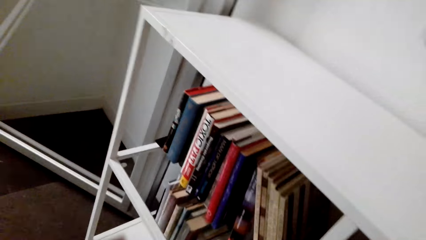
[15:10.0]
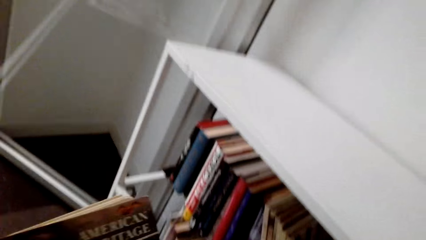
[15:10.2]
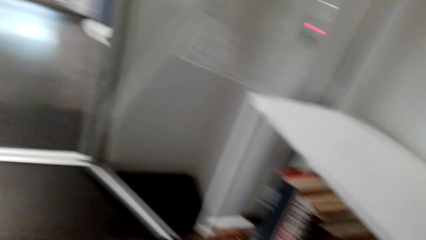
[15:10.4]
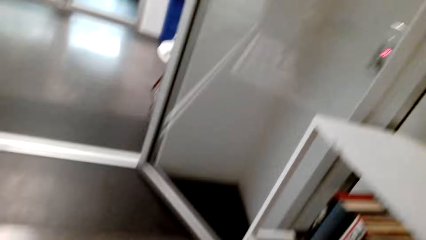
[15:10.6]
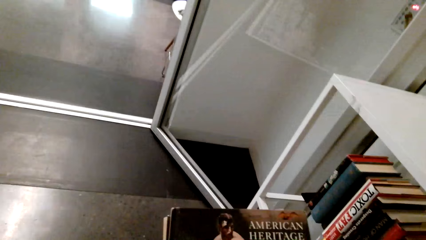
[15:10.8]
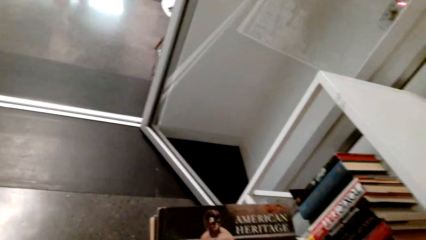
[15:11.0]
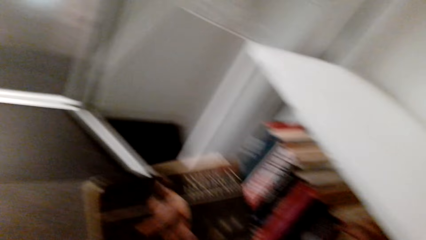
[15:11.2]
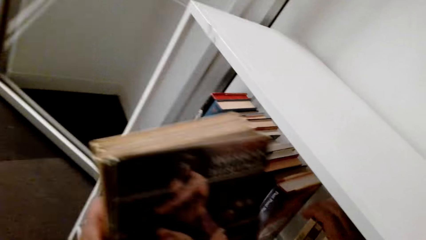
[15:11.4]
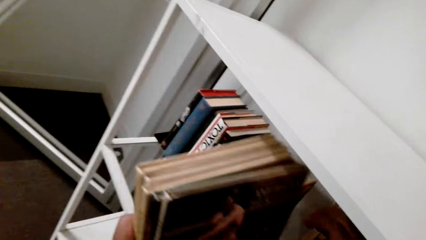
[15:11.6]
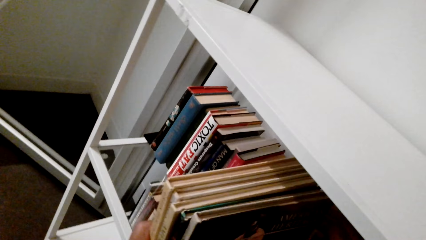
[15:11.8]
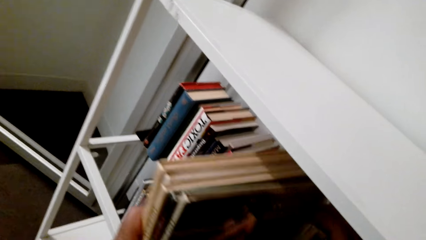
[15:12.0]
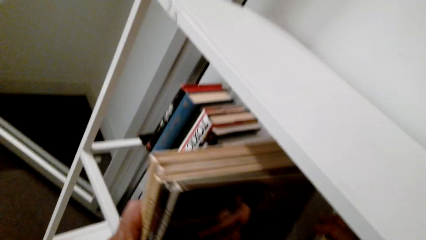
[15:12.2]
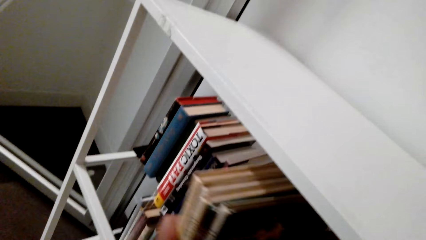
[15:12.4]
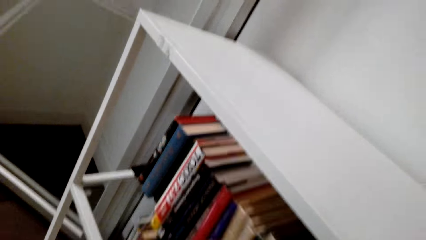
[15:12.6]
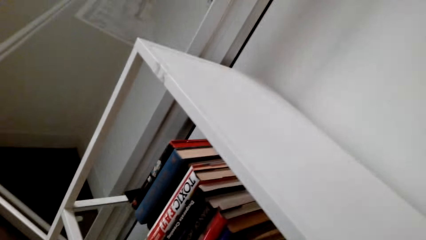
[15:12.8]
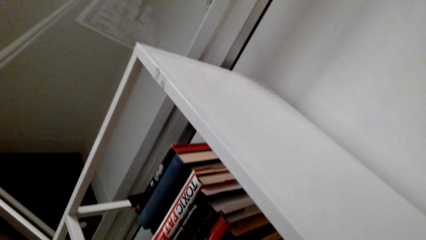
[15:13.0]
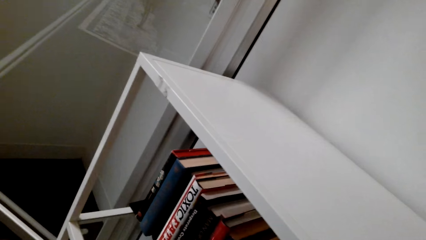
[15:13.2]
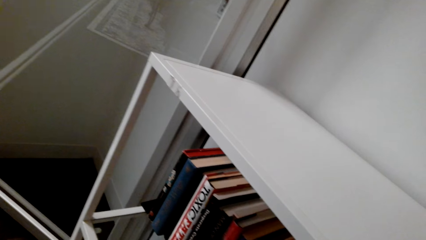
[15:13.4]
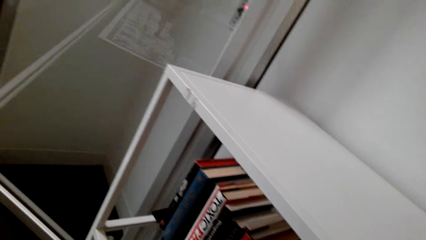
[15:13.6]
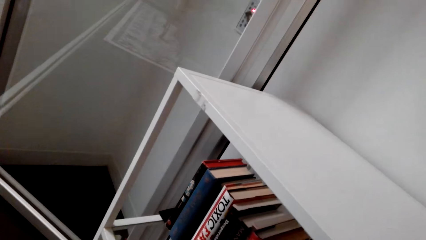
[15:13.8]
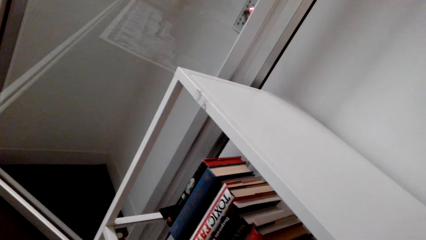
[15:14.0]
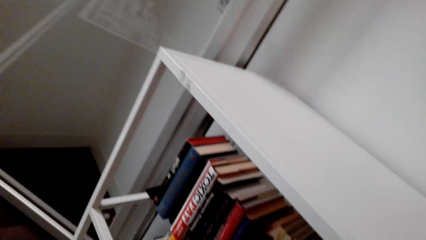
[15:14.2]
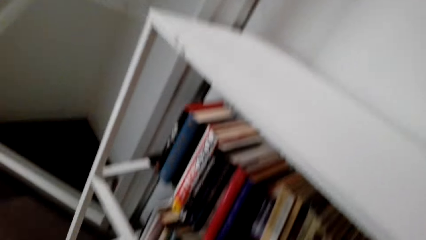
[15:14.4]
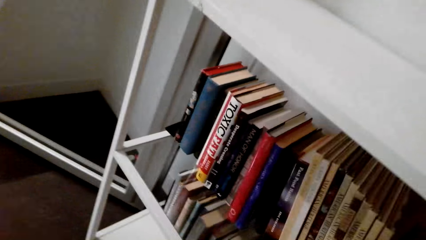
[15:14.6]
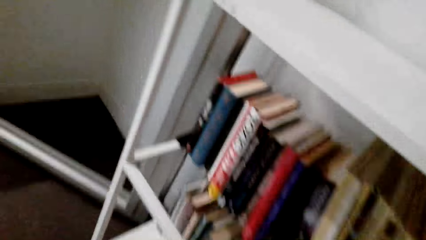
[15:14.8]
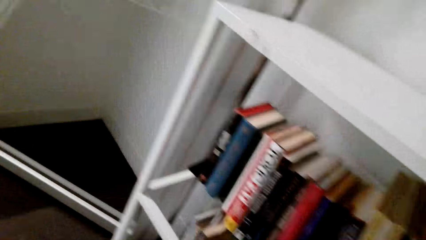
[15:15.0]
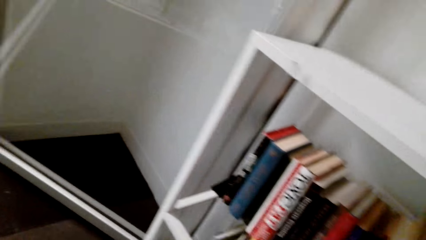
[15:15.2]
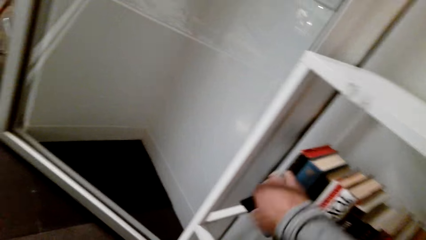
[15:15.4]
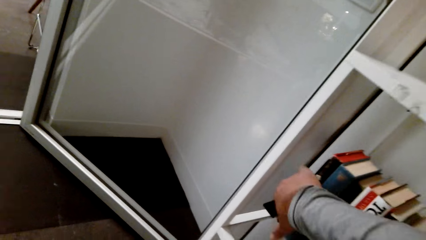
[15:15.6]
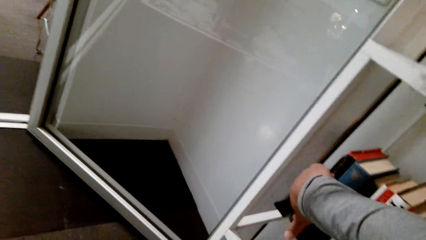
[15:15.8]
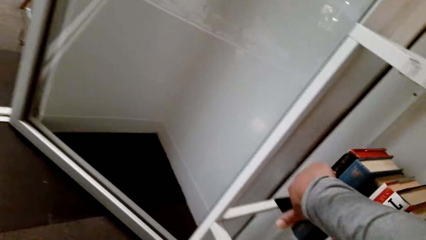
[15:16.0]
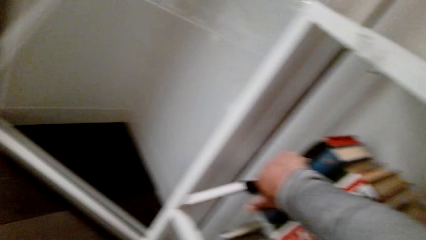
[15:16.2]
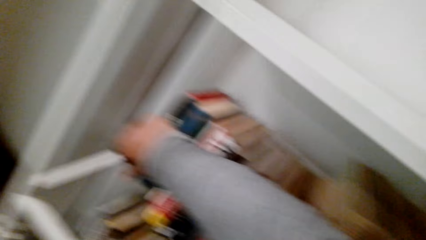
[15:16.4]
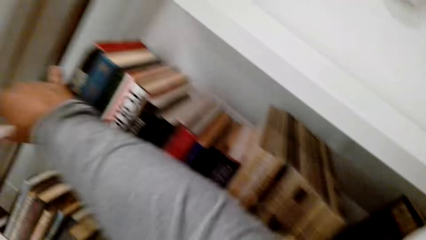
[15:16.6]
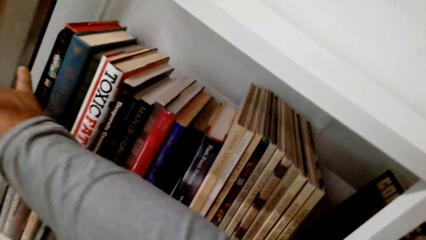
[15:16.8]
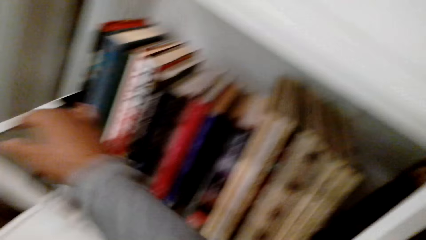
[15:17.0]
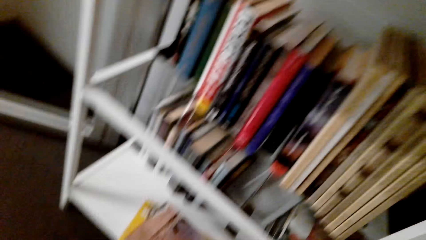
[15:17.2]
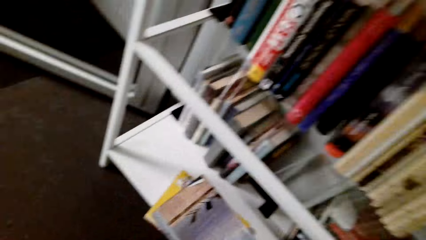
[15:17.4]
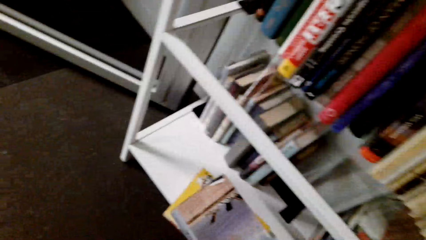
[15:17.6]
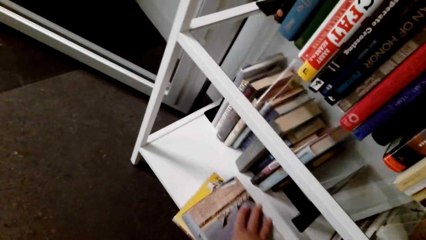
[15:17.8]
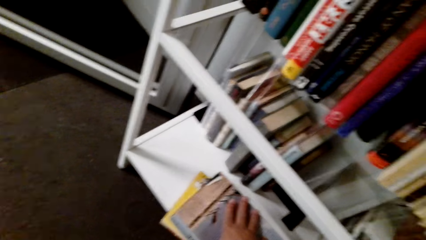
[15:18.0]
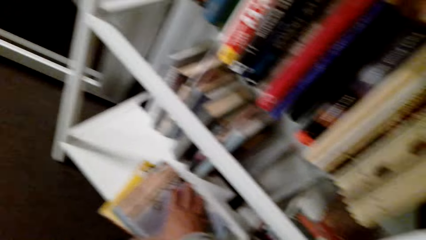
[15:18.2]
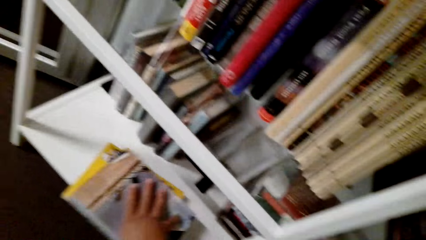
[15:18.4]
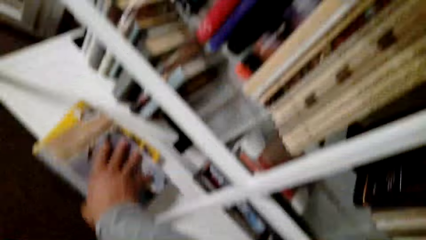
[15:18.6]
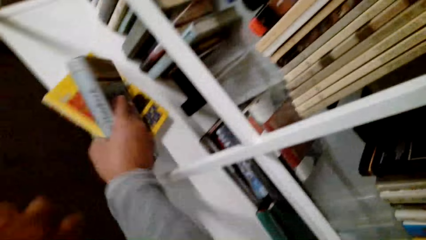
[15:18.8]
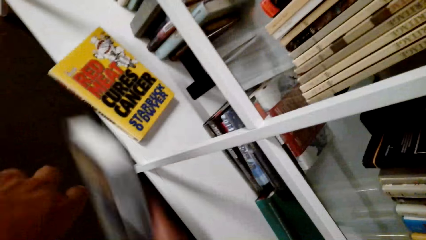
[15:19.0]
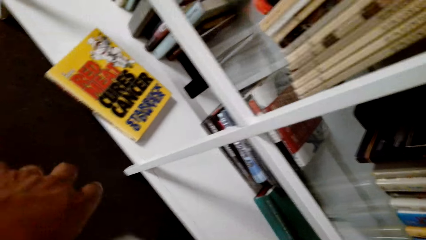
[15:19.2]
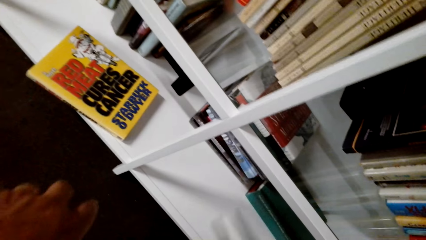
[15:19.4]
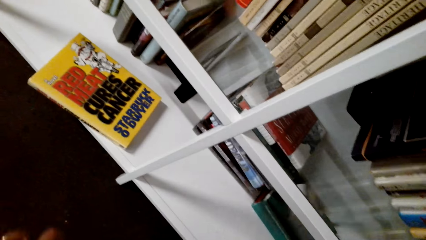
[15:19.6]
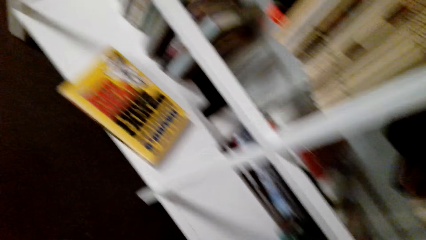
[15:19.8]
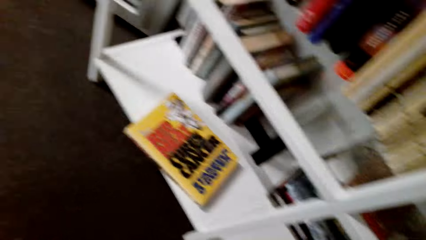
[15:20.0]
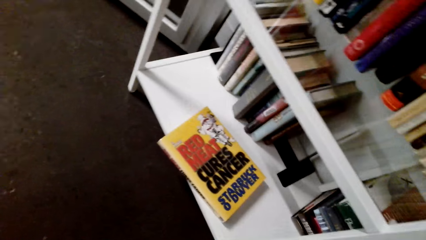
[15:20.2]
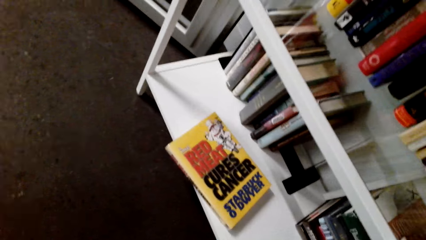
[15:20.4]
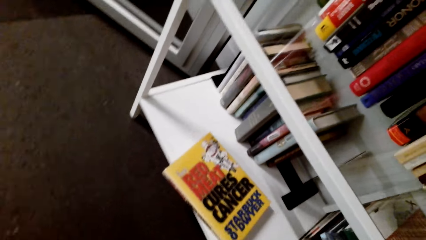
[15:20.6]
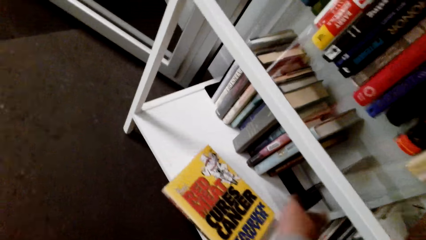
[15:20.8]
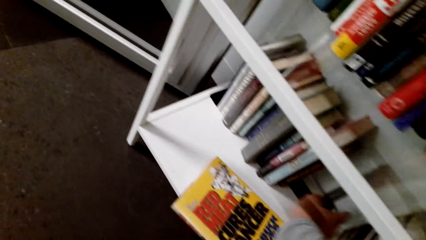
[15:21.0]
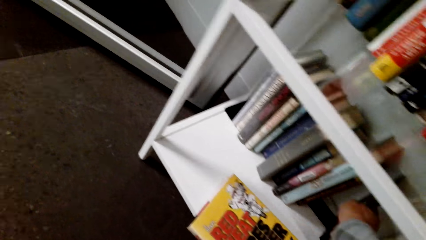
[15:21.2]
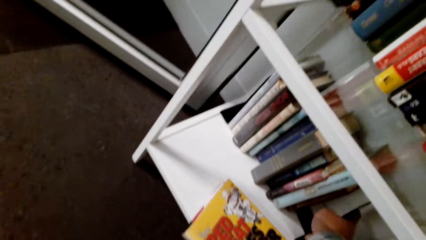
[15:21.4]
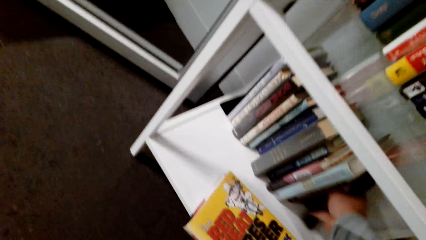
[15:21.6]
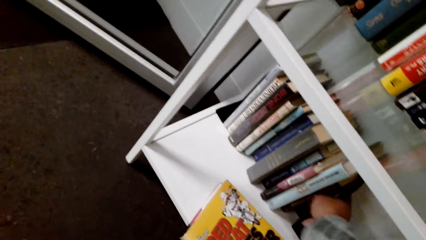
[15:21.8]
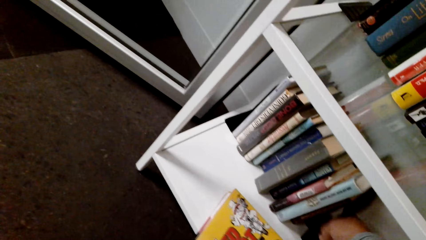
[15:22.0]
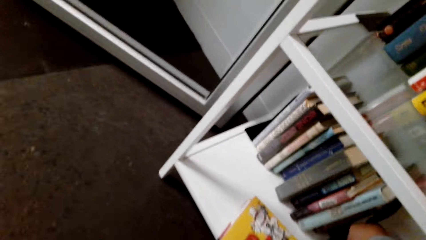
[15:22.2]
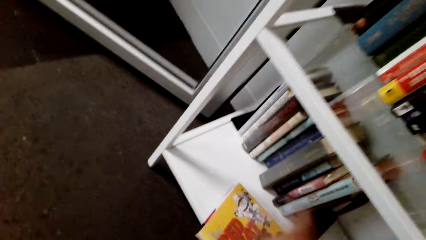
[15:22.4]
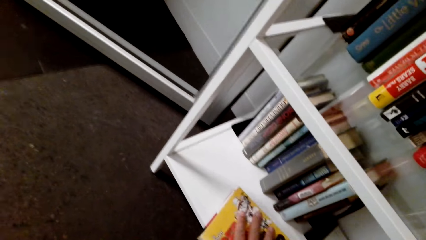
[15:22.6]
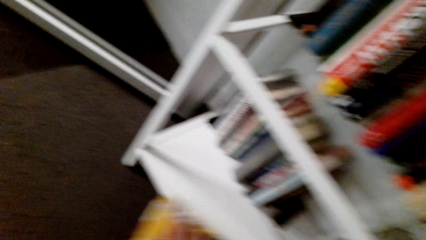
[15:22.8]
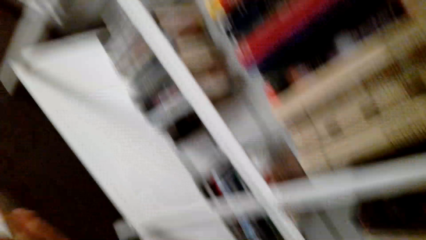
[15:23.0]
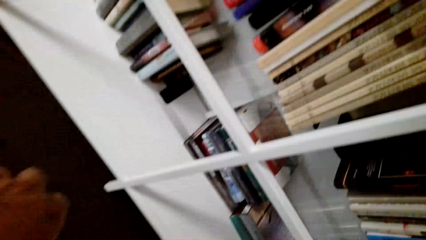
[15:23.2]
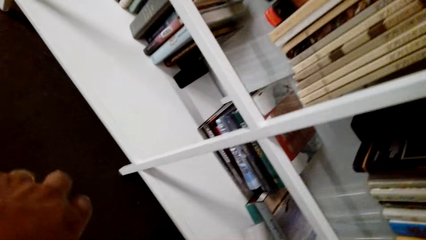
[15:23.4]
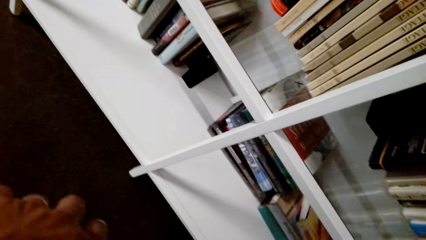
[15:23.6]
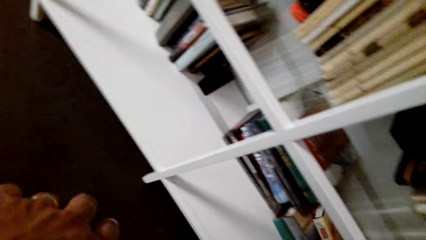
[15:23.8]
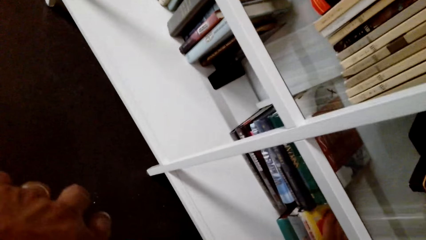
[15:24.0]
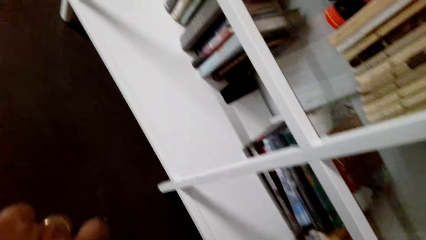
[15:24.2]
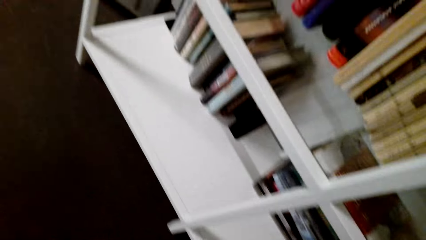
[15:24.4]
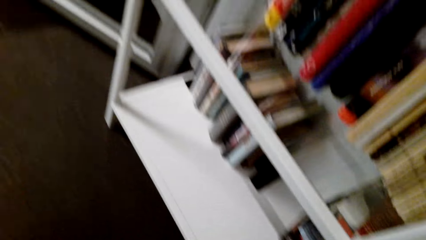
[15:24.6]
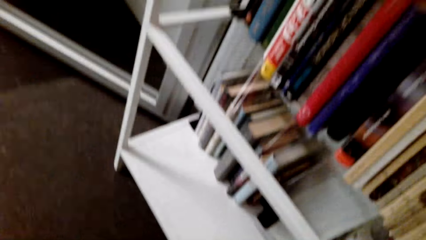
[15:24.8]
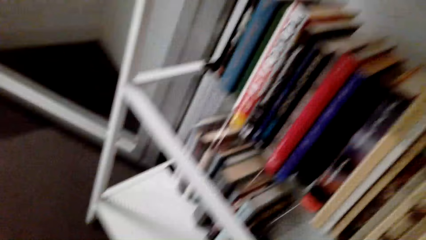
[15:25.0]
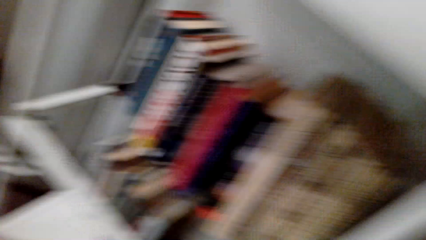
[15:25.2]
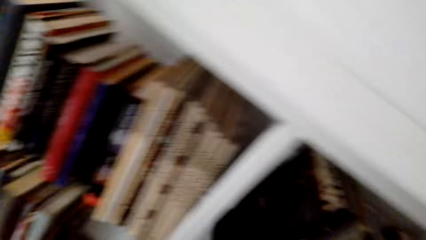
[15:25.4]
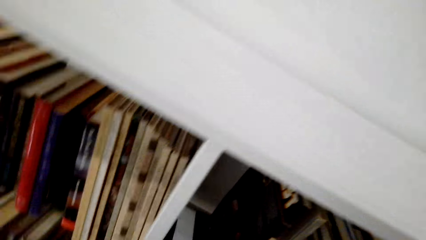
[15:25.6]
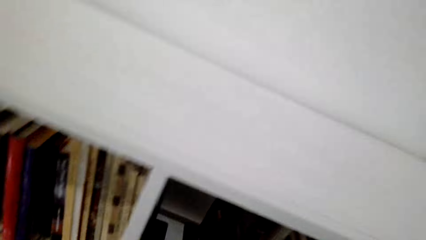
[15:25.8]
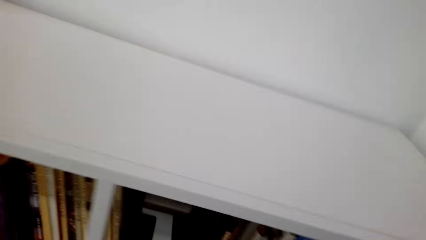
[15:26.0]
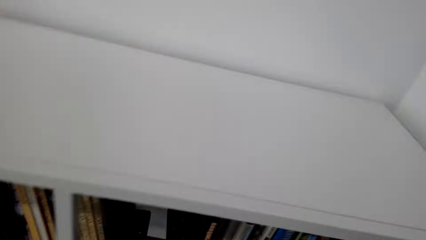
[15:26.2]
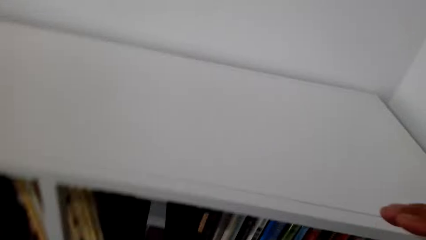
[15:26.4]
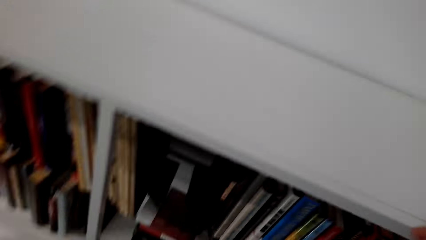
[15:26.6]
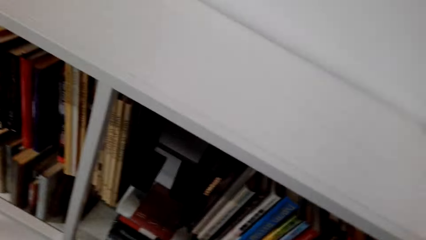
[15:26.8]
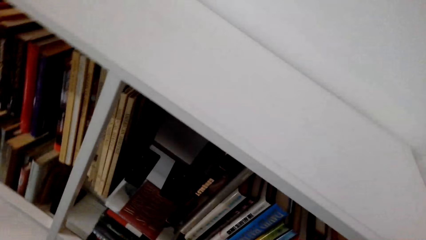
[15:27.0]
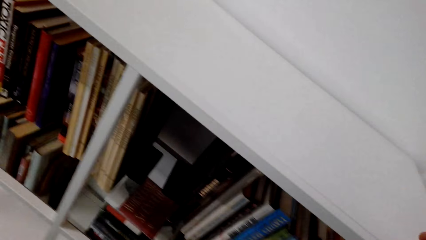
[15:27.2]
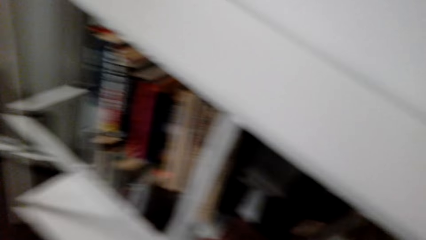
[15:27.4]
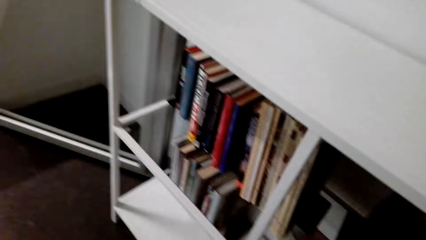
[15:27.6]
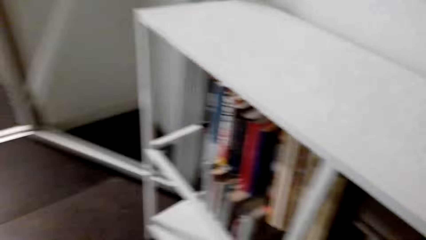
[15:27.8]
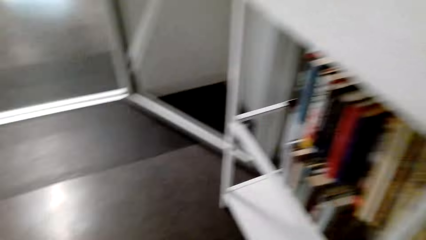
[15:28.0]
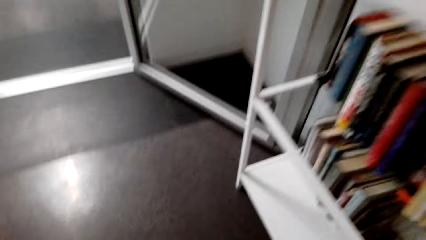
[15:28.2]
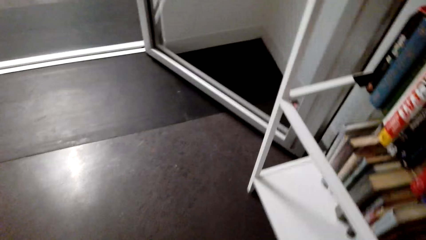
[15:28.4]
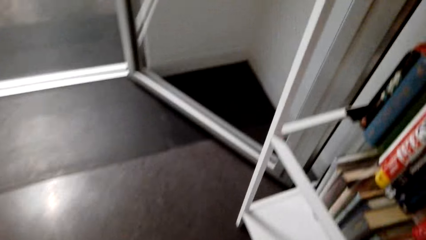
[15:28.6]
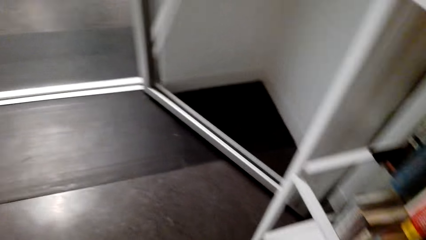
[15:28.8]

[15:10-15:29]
The camera wearer looks at the books. They arrange the books in the shelf. They push the books in the shelf. They lift a book. They do something. They move books in the shelf. They grab a book. They put the book in the shelf. They look around.
